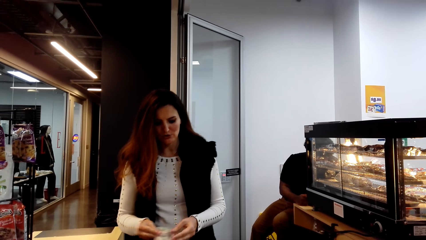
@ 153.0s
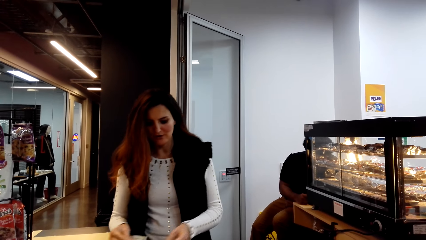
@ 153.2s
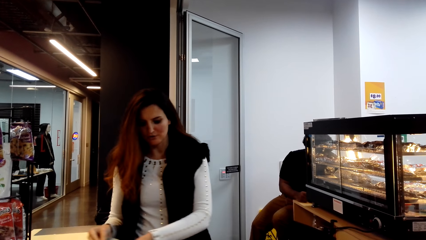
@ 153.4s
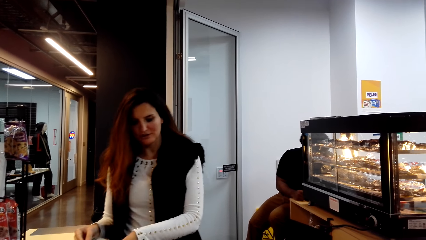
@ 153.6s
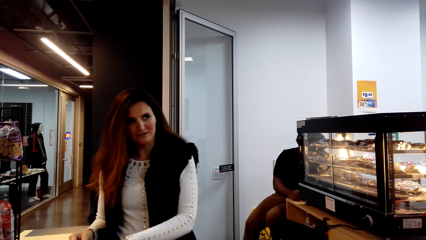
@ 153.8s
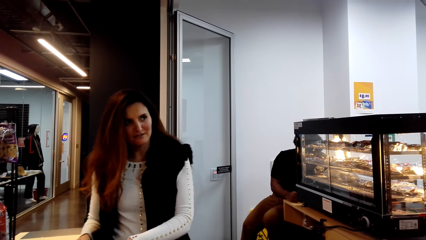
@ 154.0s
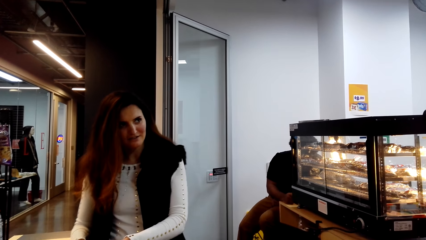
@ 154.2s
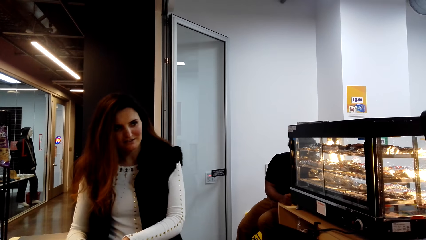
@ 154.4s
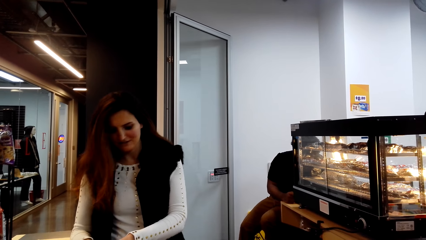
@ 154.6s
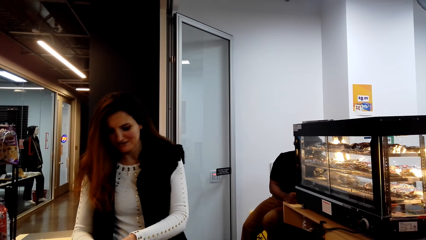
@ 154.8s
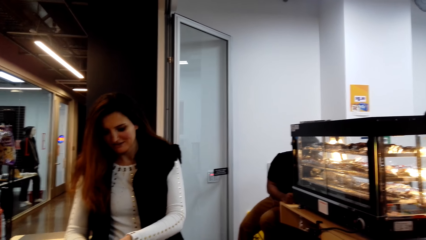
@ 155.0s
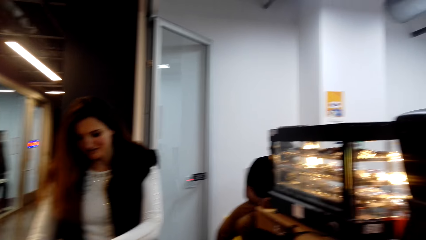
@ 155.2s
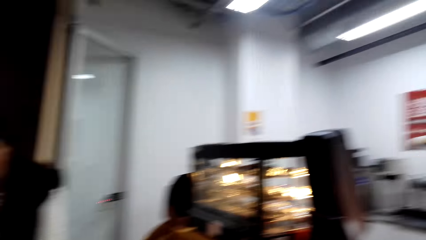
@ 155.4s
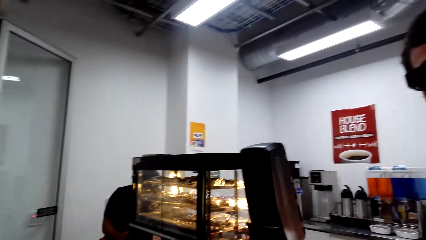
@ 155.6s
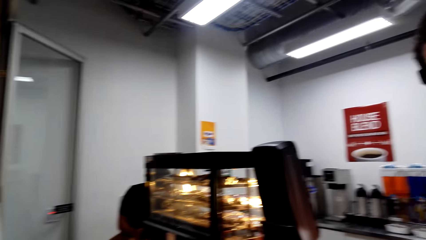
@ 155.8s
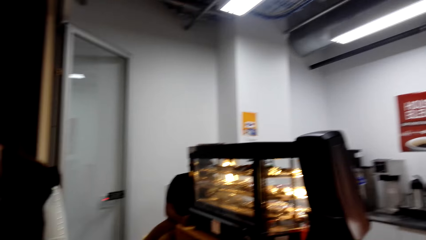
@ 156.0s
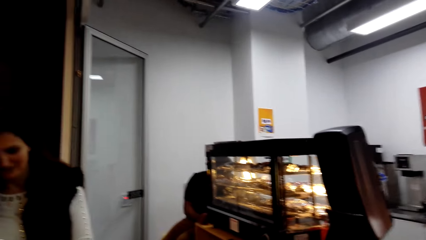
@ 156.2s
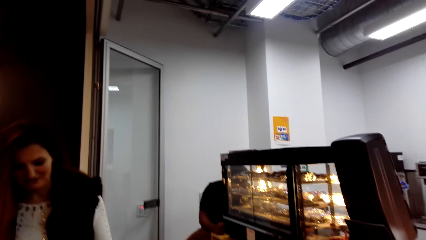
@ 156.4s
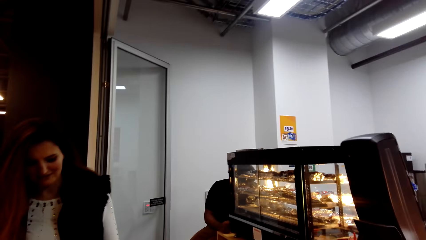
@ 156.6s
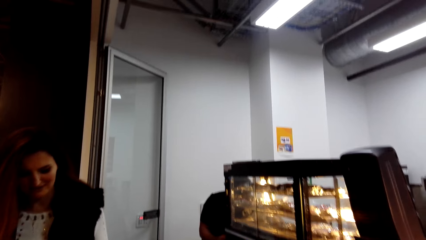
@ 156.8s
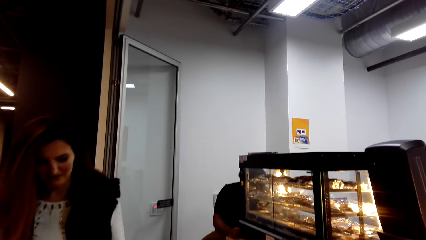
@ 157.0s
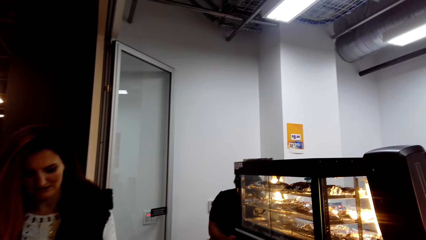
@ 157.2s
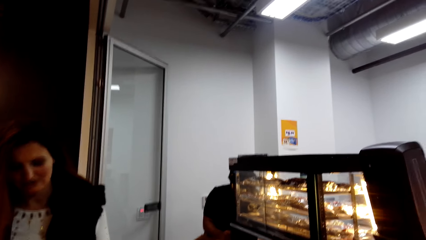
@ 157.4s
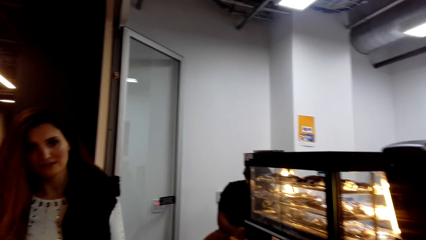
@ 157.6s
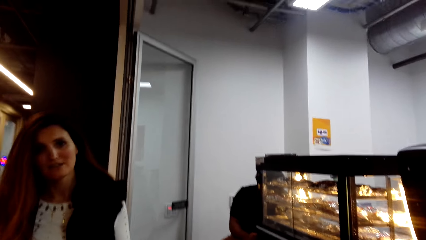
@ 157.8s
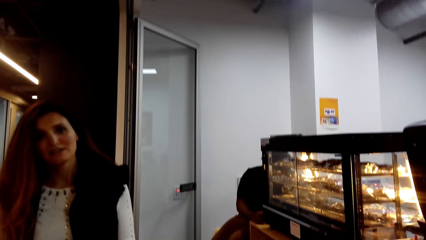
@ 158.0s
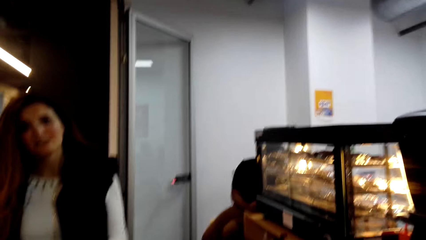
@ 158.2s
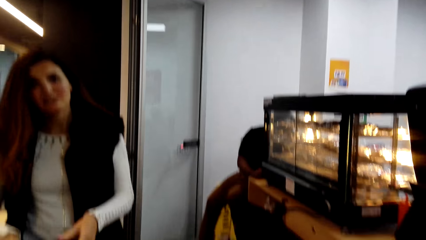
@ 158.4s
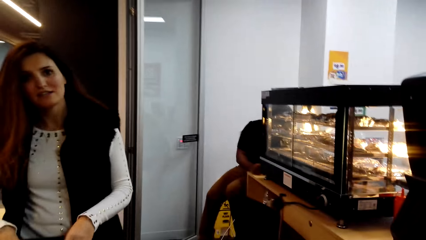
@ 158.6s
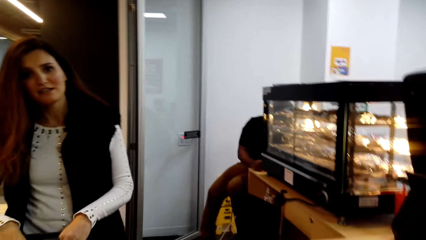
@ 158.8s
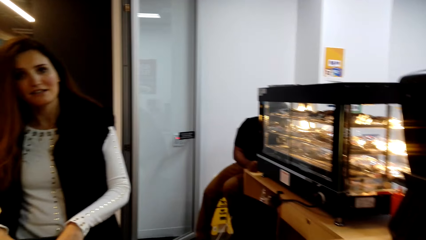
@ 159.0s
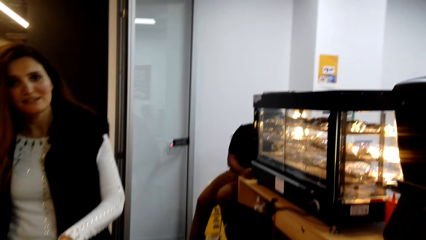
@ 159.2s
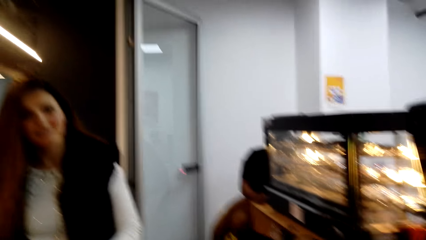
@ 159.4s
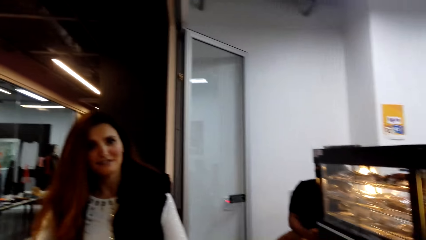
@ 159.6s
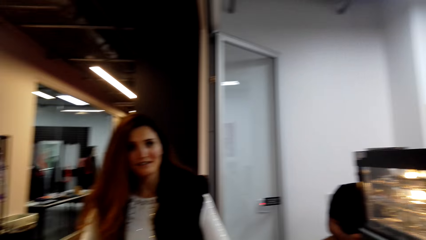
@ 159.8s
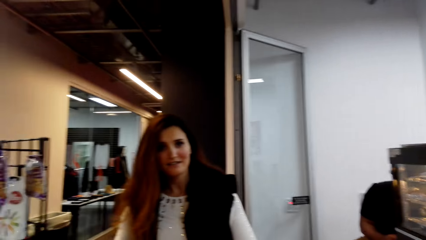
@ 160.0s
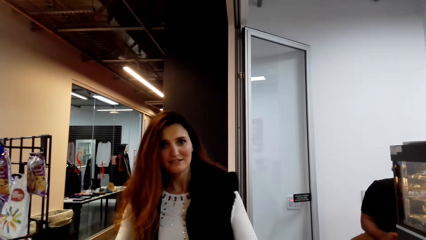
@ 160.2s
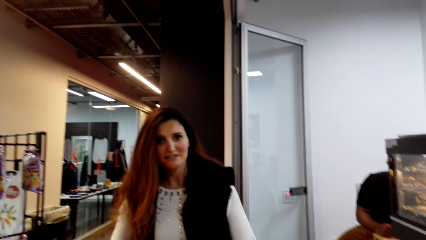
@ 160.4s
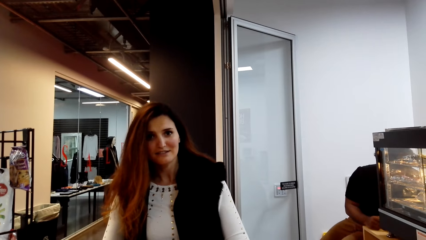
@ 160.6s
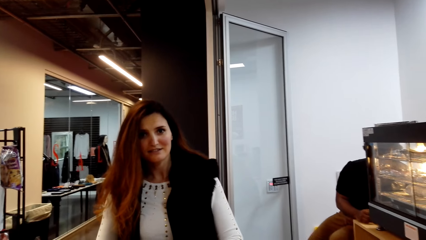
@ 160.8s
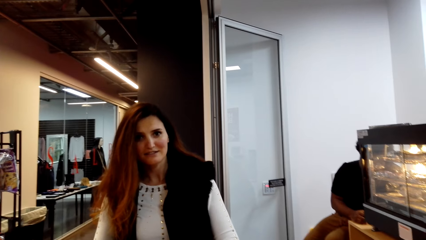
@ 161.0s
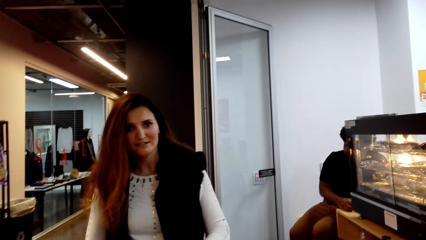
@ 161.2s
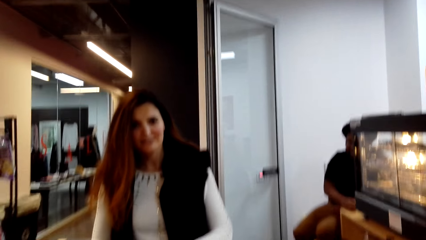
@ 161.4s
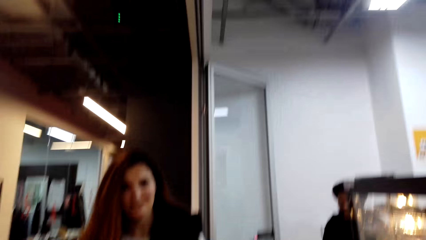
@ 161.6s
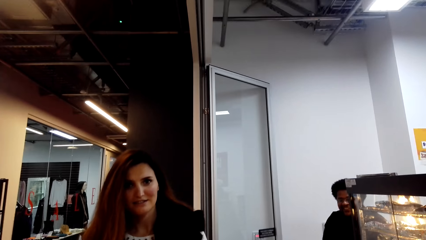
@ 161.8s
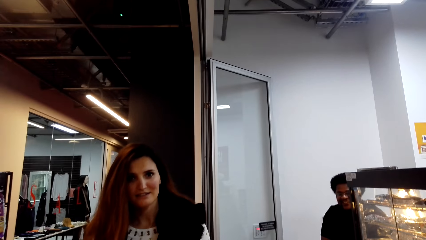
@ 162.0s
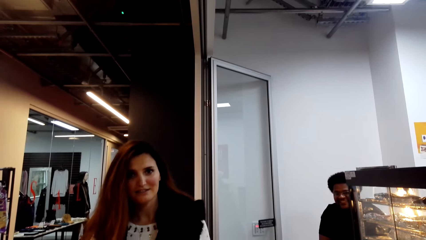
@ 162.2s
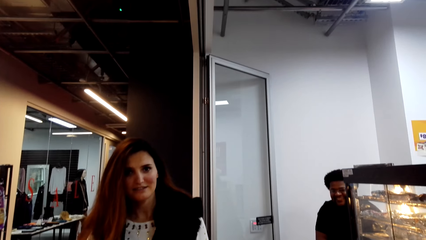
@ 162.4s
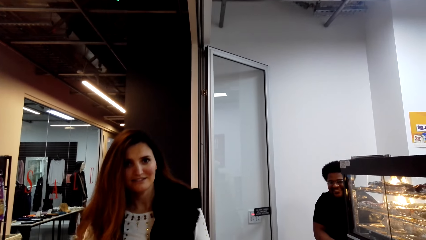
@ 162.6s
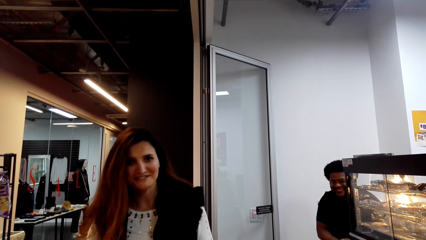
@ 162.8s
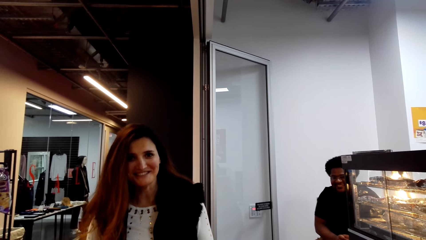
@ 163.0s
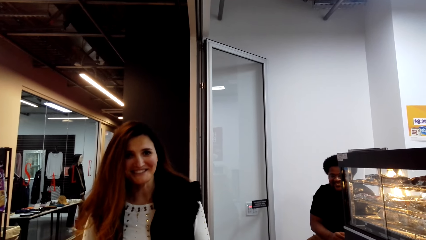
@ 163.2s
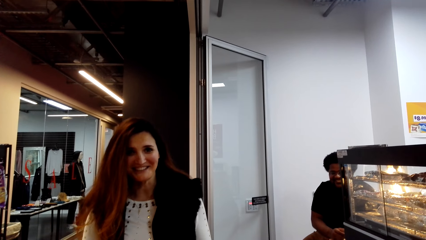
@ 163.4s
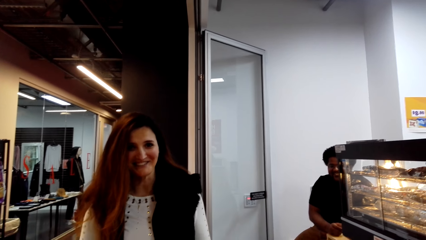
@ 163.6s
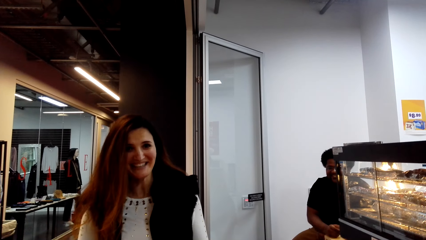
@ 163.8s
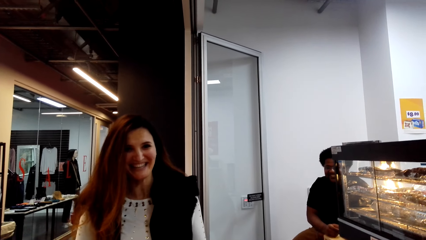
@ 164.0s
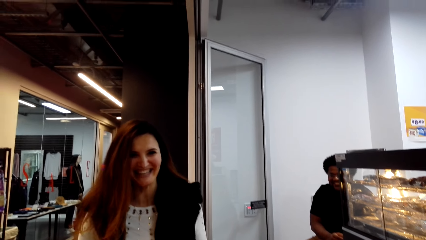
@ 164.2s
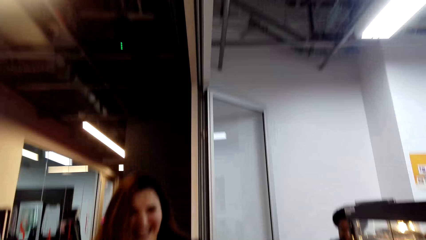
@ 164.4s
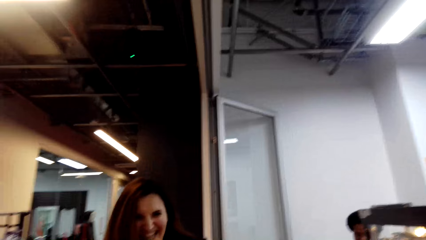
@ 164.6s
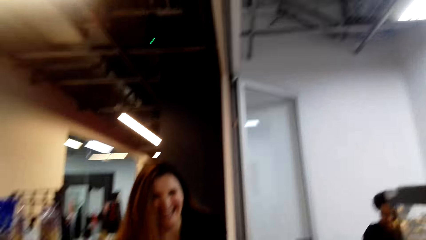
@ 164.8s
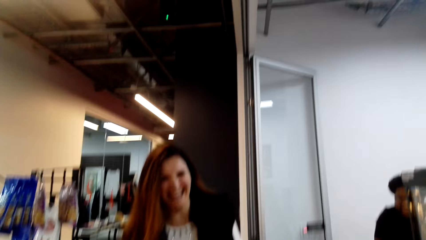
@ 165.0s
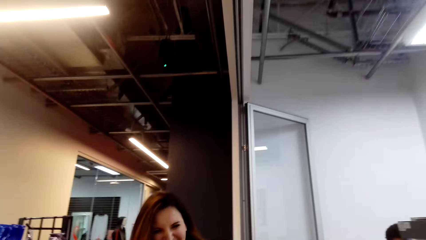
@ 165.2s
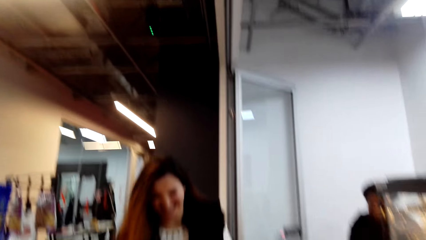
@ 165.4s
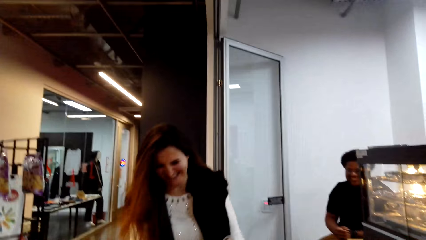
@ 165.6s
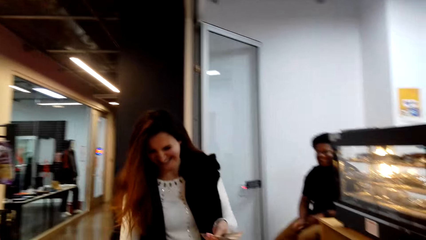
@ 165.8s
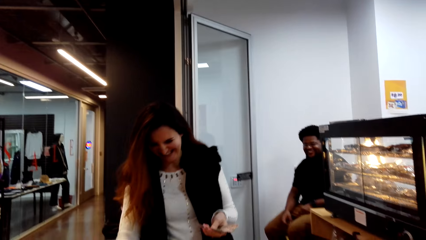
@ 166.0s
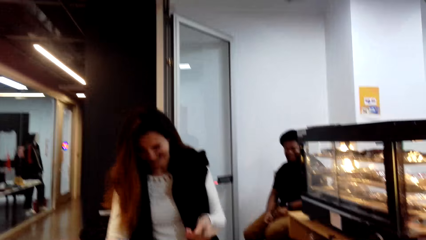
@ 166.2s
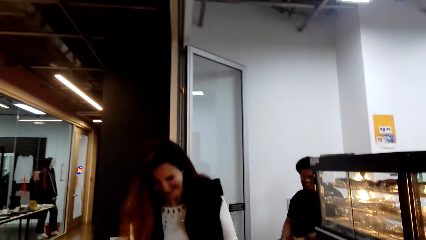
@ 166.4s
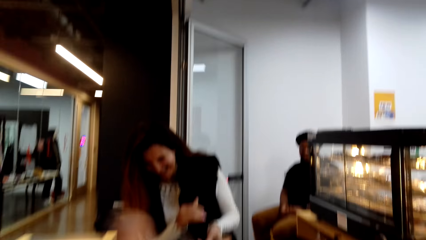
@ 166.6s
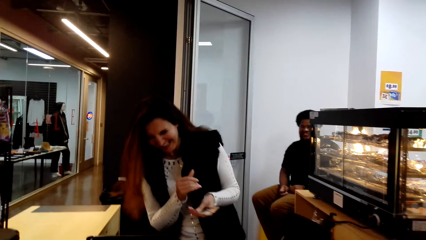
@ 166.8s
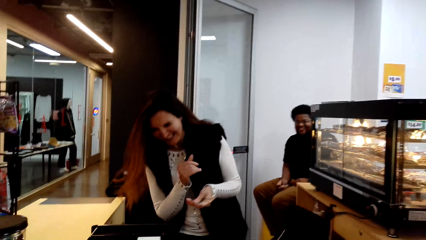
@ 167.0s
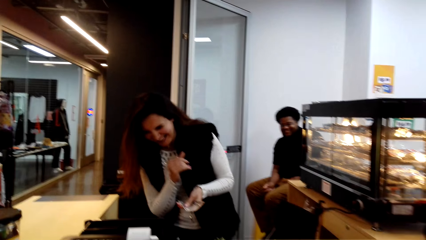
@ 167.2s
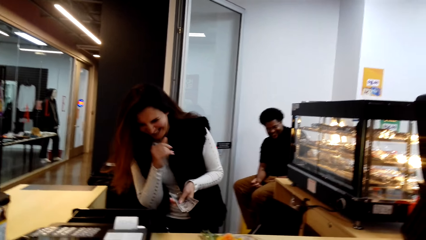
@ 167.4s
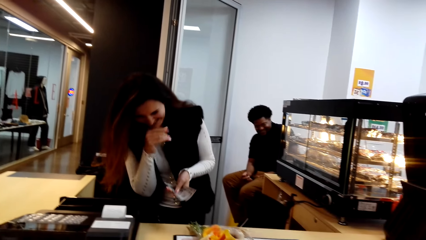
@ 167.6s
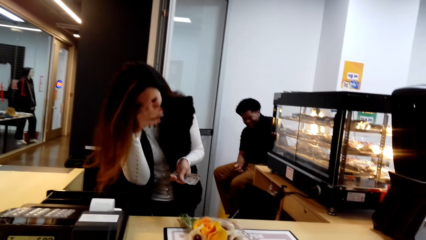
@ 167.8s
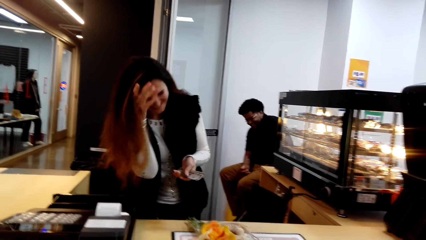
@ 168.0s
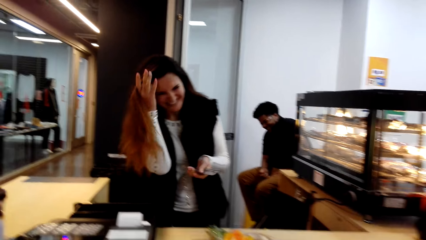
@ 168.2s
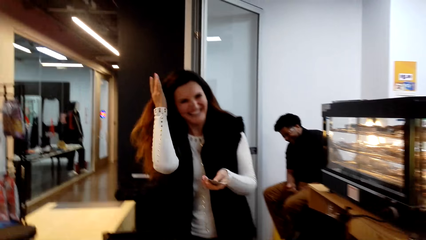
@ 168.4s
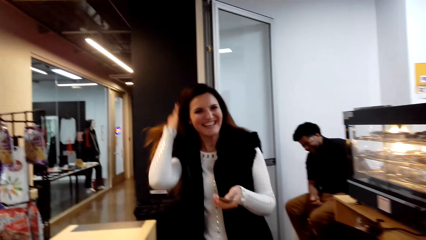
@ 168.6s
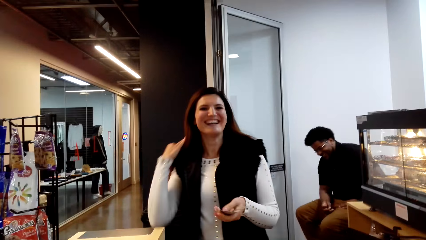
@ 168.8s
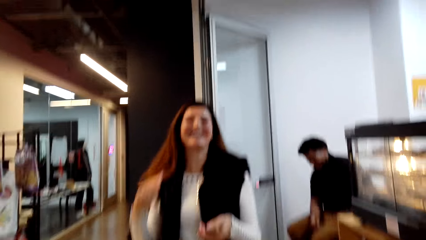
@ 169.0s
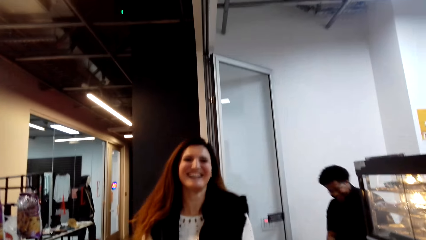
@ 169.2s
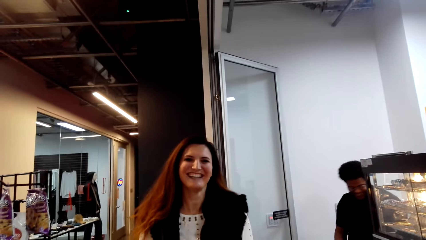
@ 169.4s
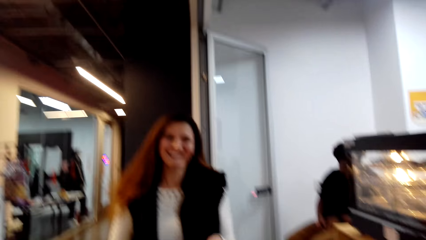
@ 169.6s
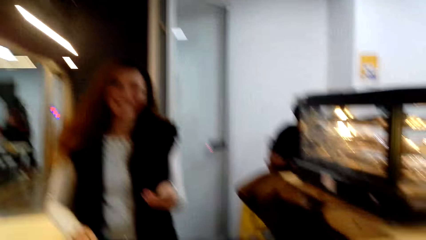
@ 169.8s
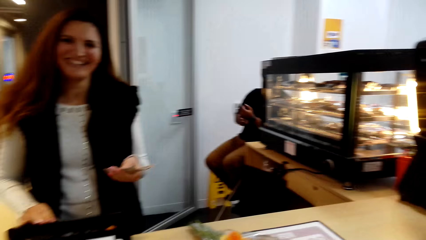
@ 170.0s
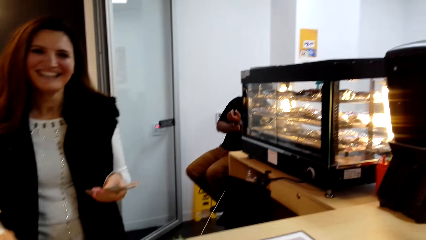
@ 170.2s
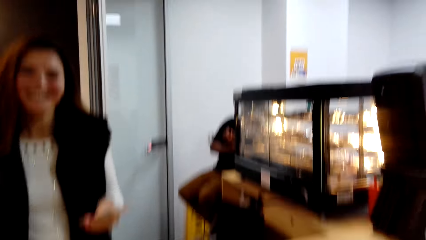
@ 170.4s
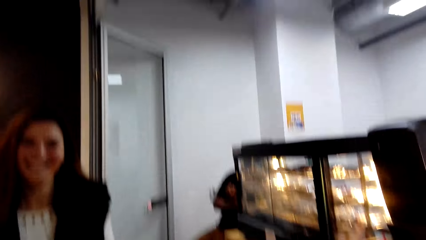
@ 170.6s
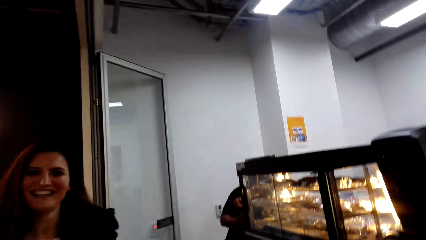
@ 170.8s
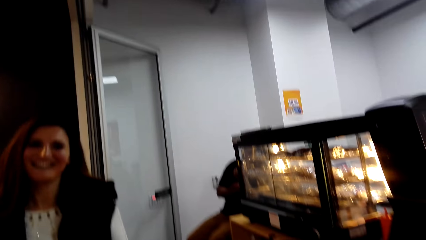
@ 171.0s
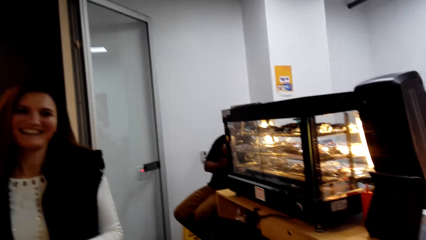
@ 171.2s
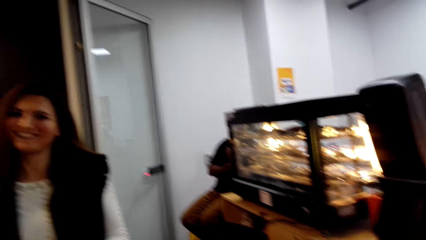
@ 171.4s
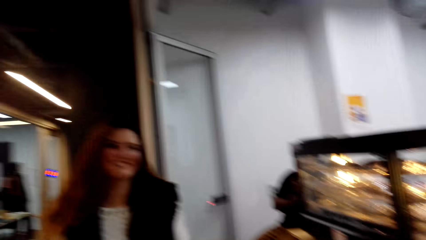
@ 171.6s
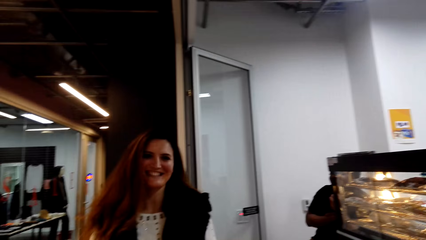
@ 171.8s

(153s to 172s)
The lady operates the machine. The camera wearer looks around. The lady looks at the camera wearer. The camera wearer looks around. The lady moves the hair. The camera wearer looks around.
